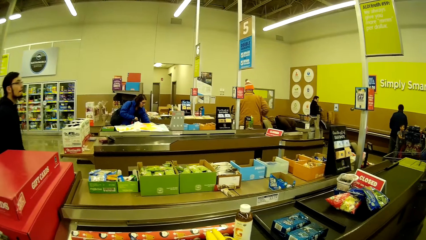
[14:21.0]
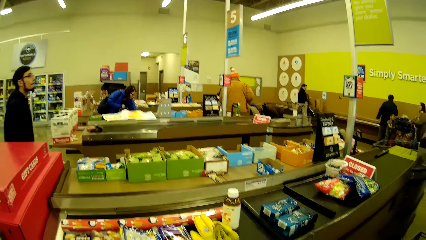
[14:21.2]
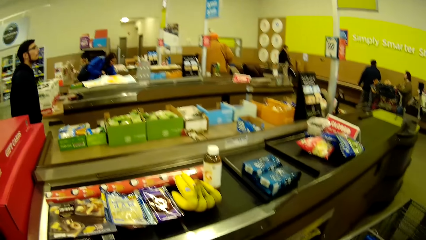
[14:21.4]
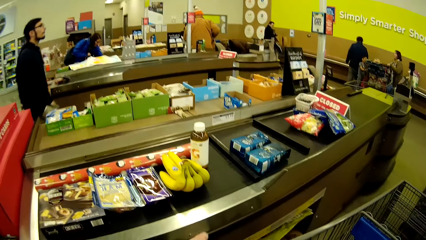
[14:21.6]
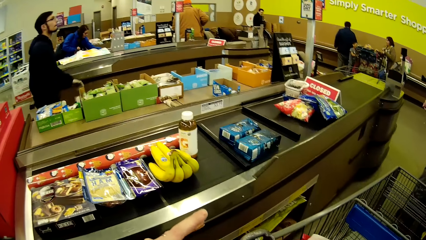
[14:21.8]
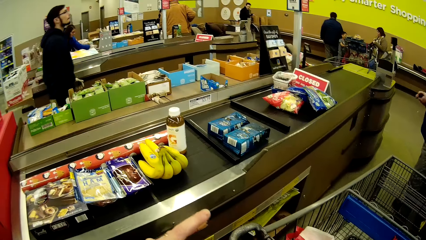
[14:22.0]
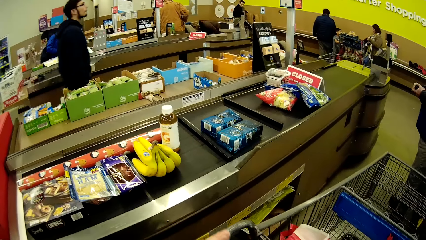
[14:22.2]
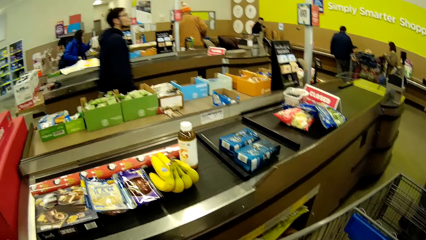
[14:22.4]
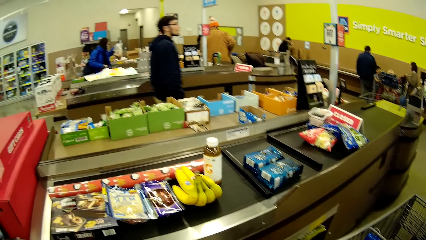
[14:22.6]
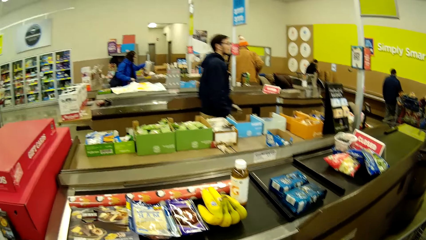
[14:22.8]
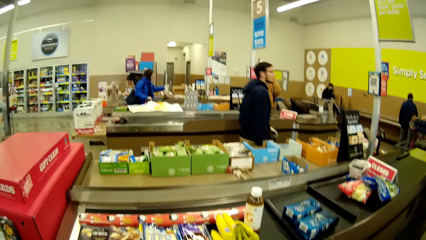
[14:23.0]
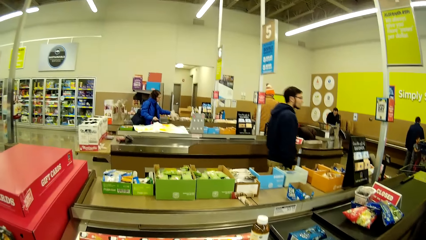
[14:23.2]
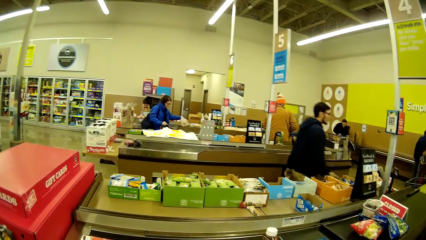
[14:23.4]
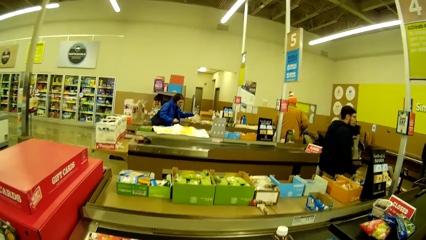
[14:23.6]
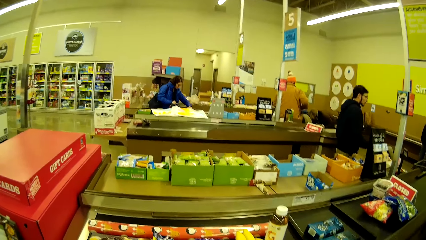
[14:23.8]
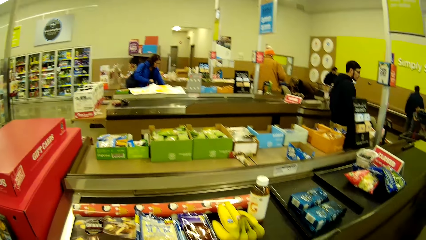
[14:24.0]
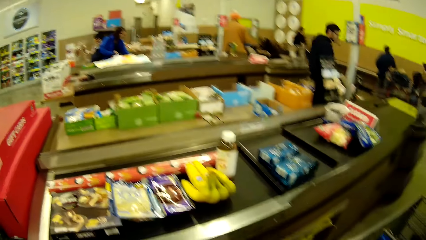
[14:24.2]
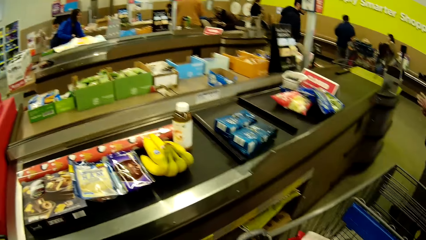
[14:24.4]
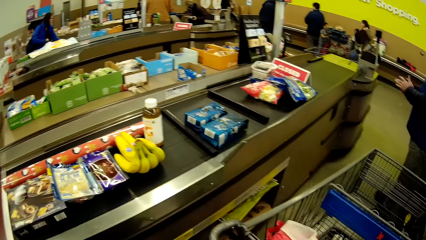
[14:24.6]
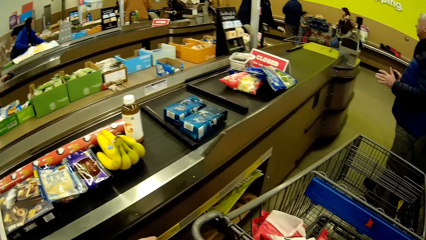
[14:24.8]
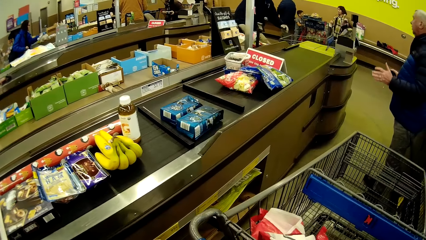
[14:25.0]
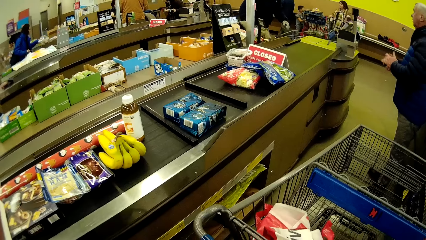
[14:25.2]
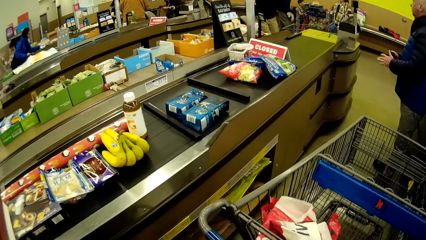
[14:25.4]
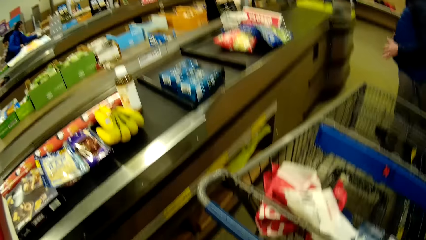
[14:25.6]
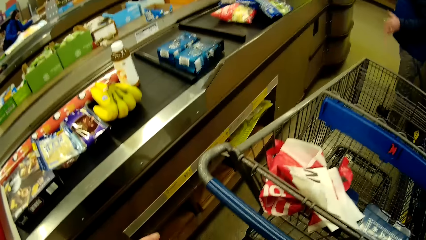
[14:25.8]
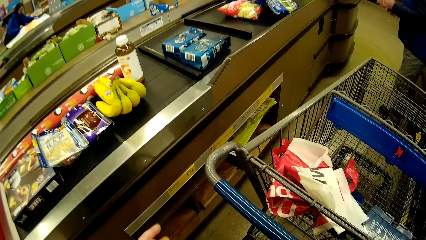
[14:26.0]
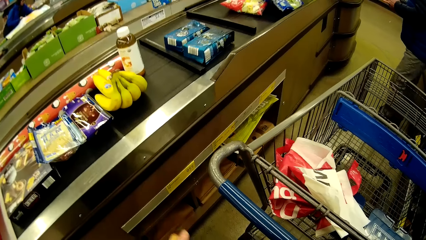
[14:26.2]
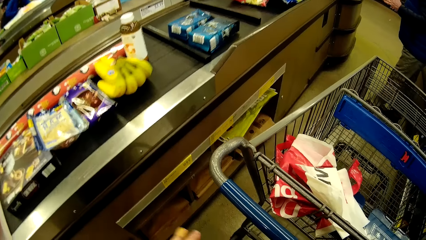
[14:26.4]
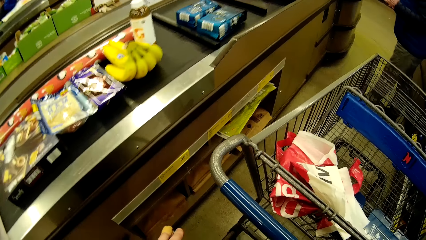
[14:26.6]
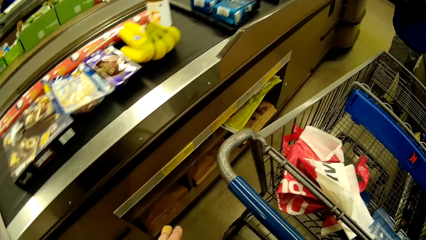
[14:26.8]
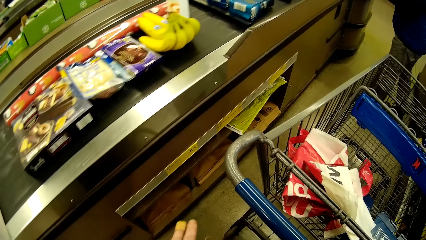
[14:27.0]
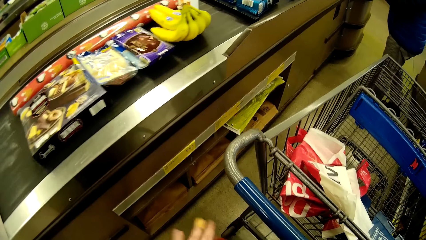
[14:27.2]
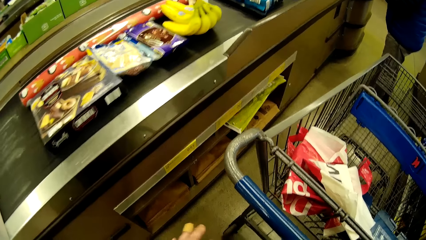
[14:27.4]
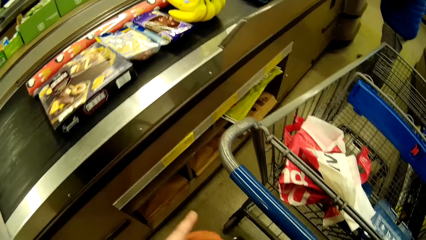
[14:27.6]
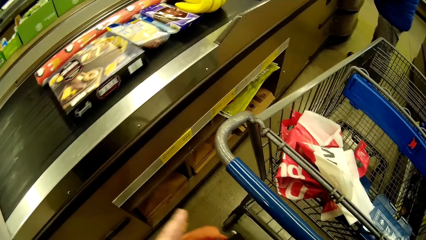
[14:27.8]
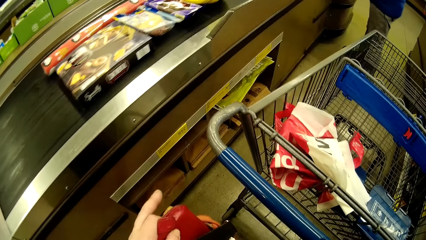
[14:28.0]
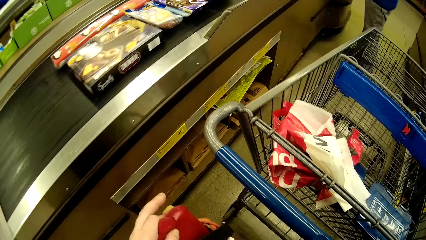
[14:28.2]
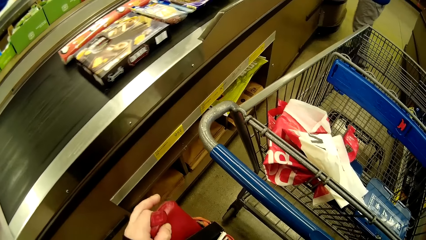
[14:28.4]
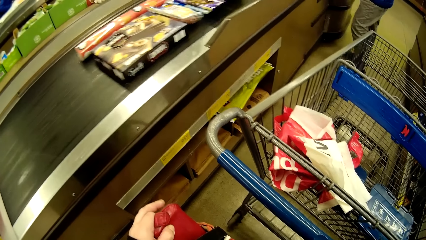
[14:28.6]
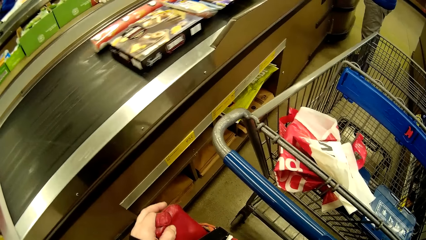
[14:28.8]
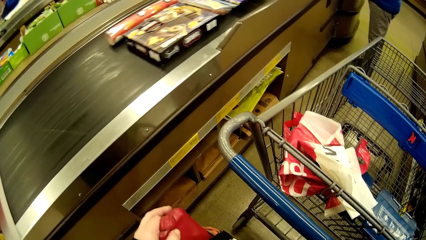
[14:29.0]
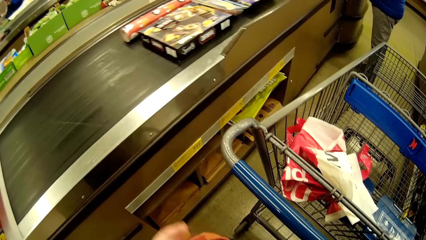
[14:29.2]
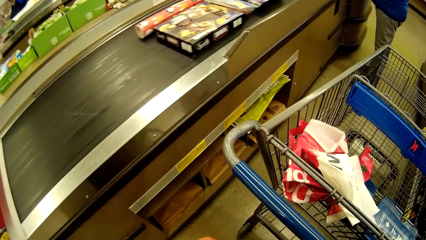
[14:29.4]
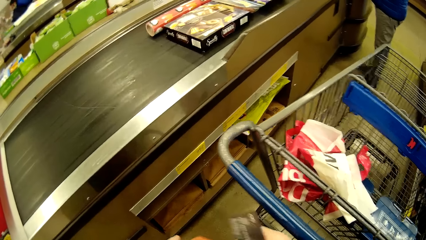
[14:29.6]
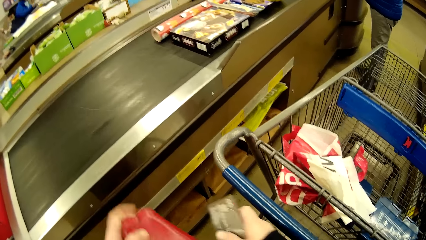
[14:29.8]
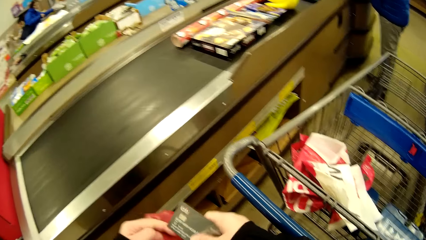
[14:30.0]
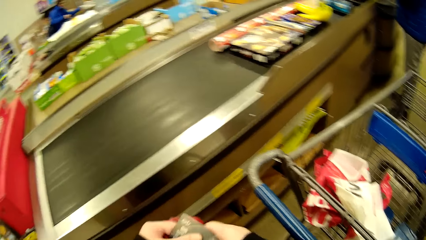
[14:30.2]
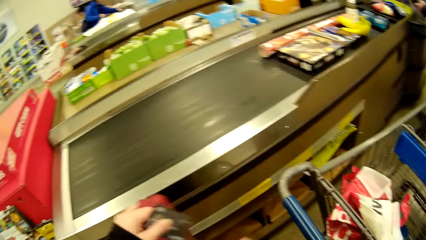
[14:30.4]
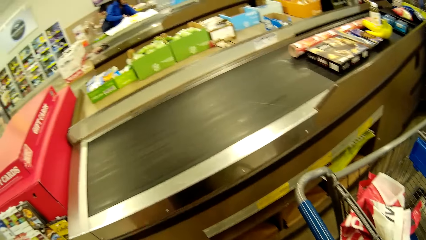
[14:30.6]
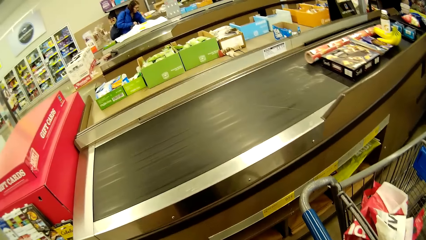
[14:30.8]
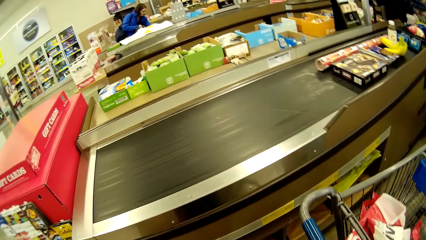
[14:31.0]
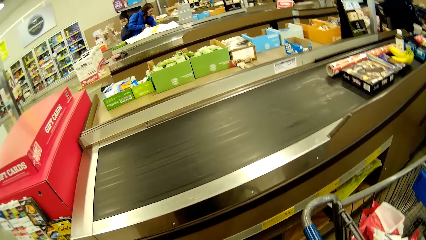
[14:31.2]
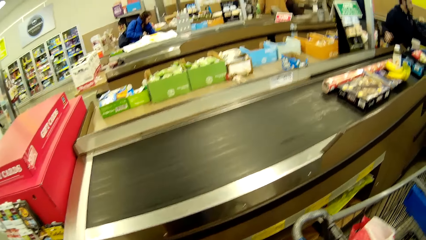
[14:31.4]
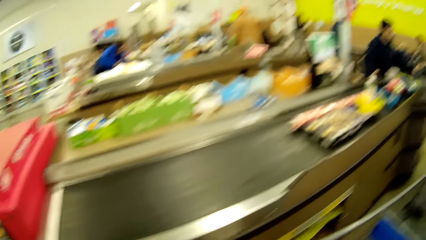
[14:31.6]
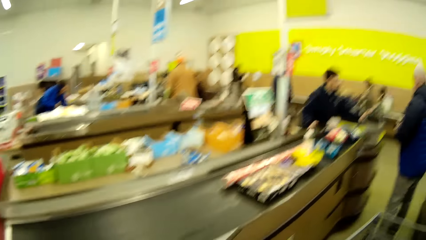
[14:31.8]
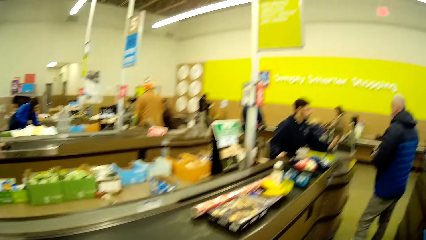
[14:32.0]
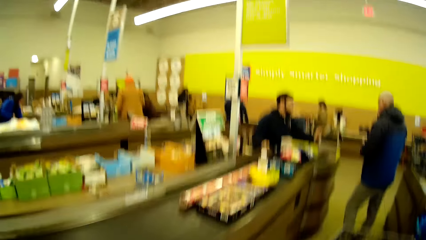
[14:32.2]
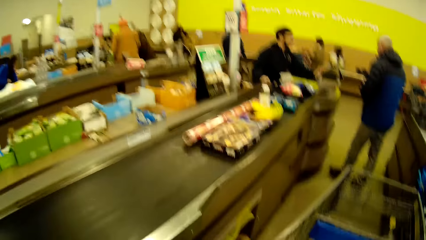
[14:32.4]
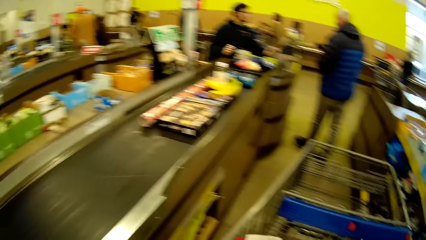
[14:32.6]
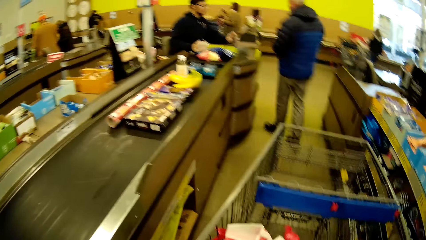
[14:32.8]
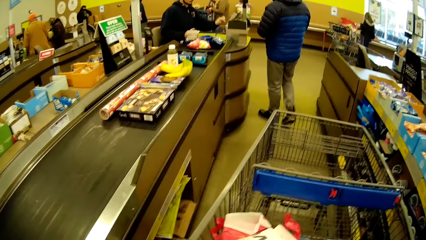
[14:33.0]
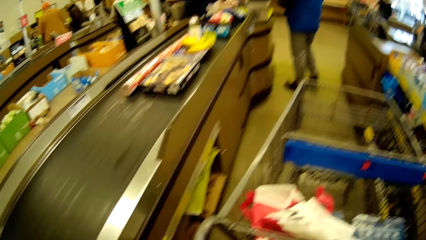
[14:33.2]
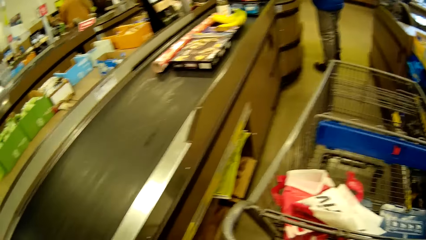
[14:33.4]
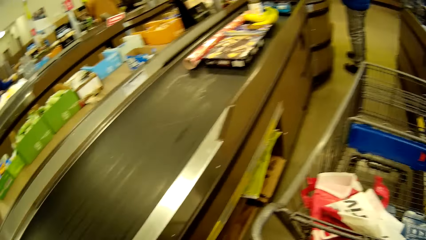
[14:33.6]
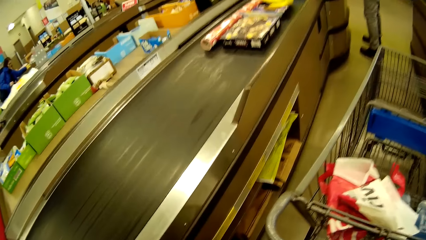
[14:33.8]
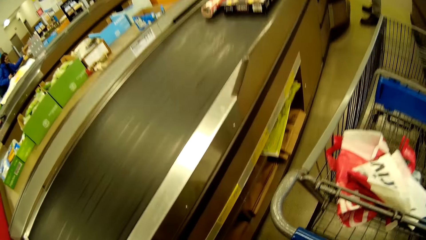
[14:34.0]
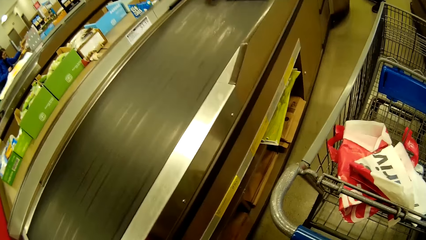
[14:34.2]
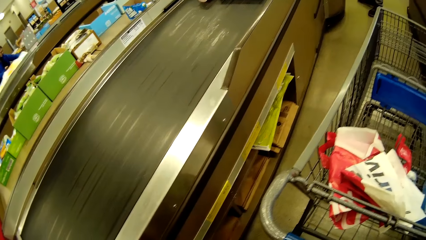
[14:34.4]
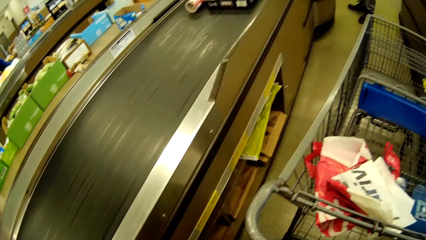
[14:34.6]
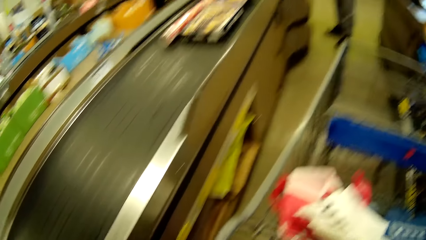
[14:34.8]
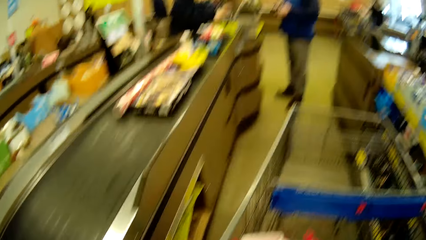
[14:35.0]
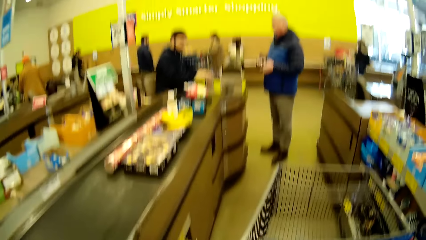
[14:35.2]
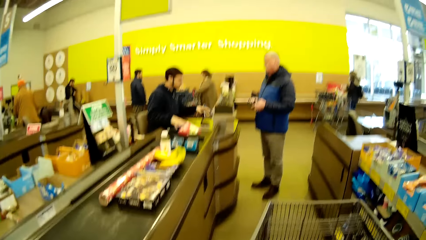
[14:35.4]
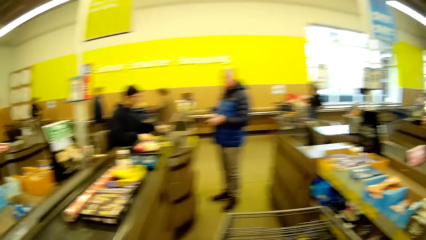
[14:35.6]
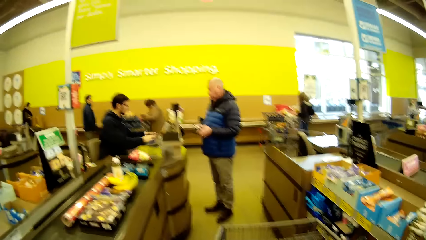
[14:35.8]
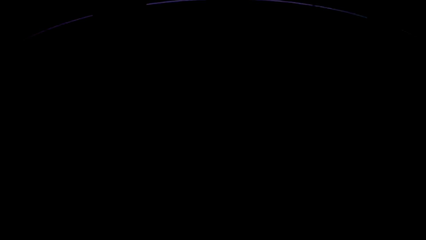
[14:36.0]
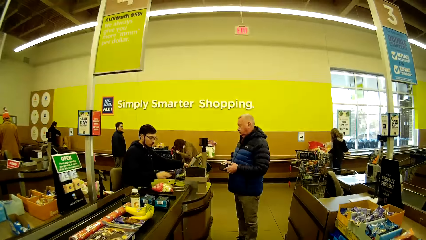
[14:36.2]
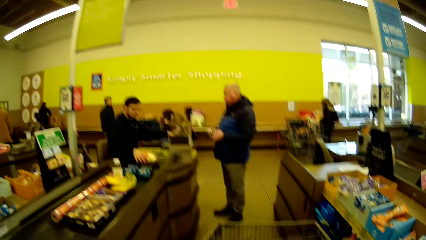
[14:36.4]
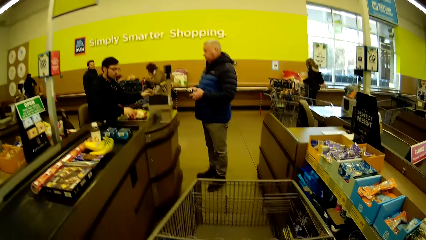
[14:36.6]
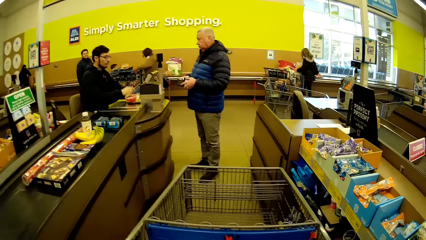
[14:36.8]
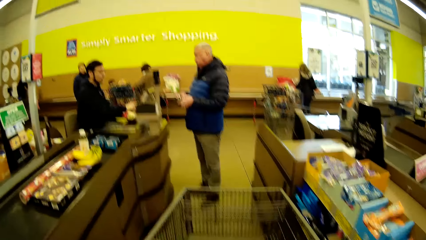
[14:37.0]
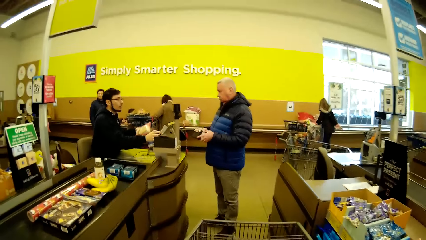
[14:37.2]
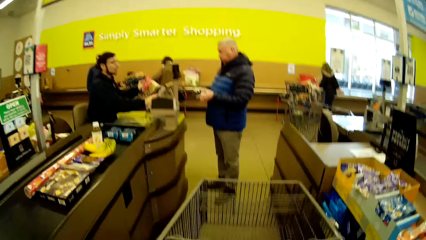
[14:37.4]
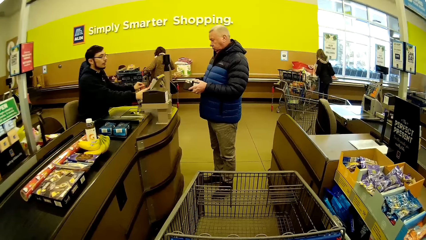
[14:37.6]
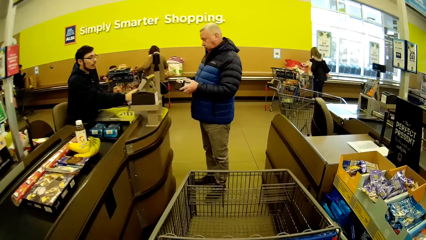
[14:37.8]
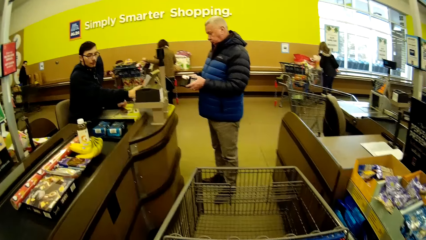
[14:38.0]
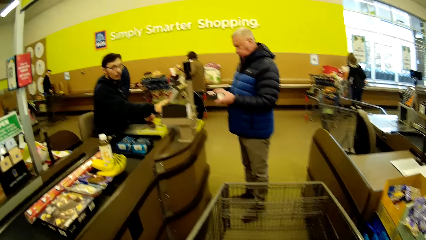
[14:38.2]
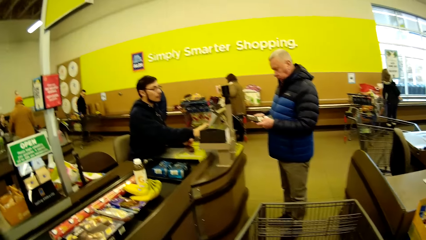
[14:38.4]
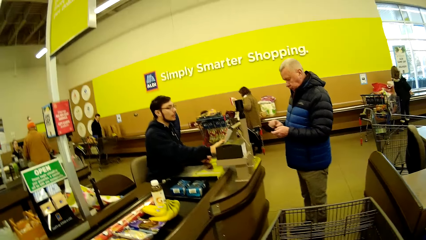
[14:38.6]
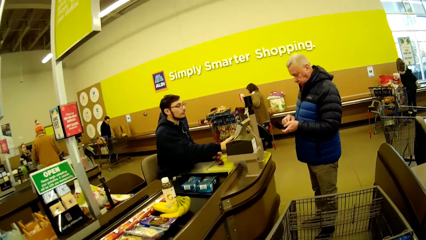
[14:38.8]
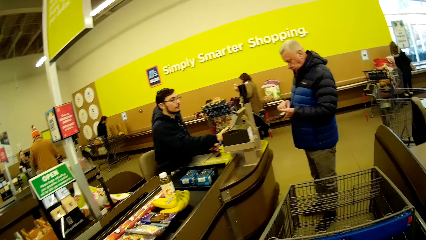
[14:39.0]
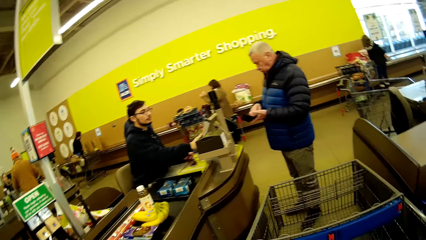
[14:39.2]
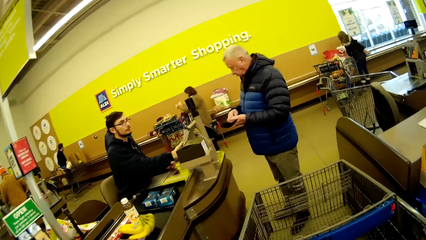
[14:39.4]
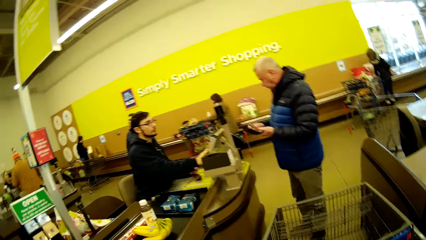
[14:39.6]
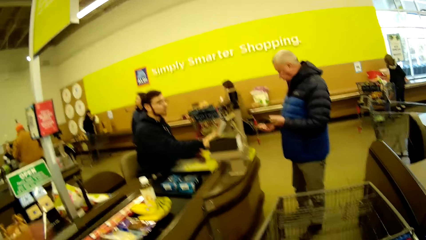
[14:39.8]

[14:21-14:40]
The camera wearer stands by the counter. They hold a bag. They pass an ATM card to the left hand. They look around. A man walks towards the counter. The man moves items on the checkout counter. The camera wearer pushes the trolley.
